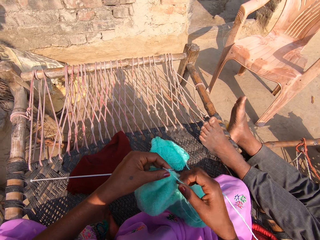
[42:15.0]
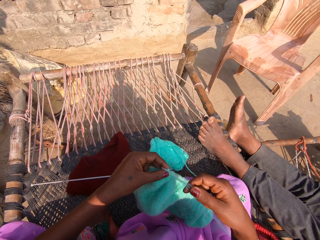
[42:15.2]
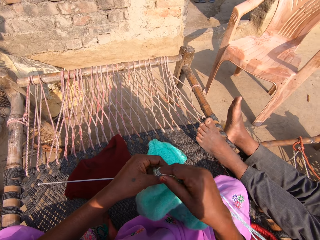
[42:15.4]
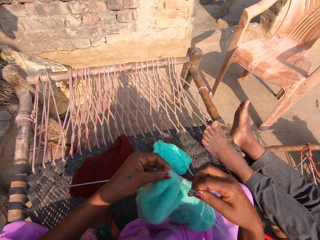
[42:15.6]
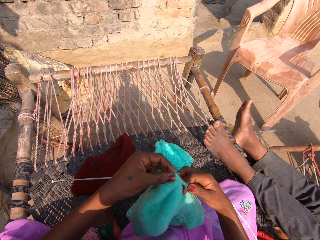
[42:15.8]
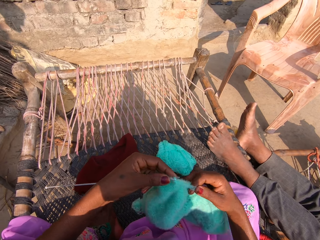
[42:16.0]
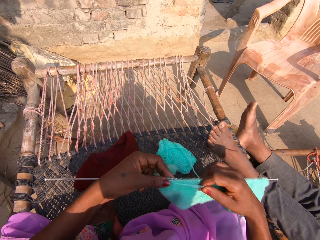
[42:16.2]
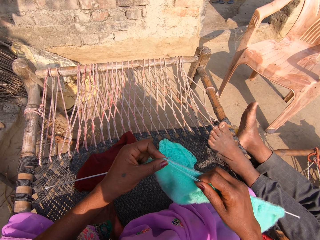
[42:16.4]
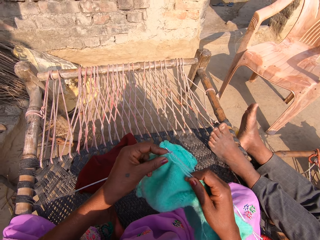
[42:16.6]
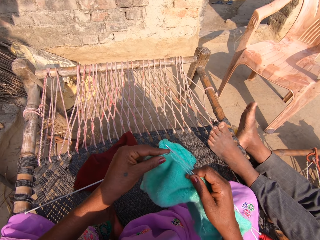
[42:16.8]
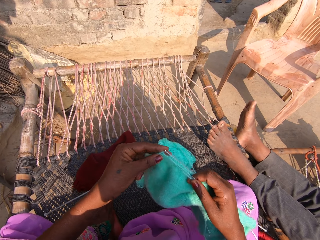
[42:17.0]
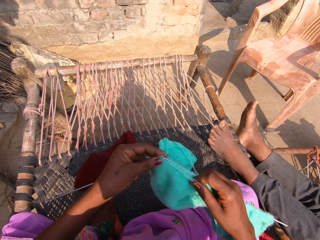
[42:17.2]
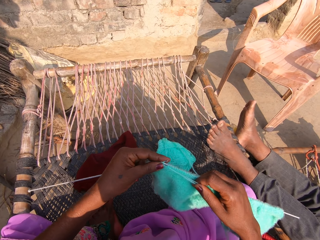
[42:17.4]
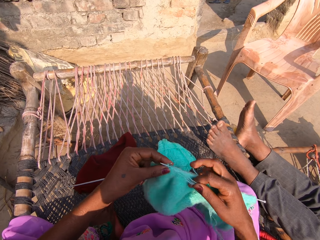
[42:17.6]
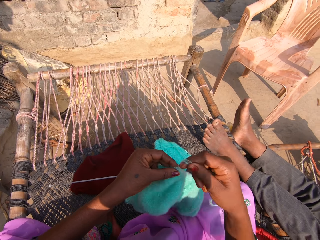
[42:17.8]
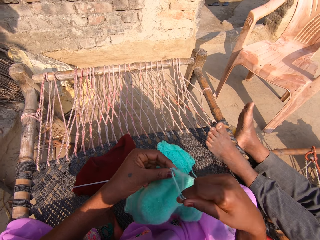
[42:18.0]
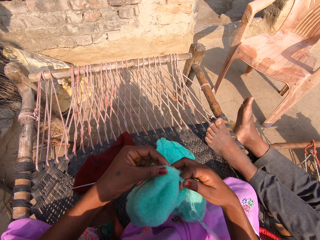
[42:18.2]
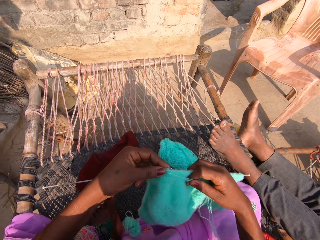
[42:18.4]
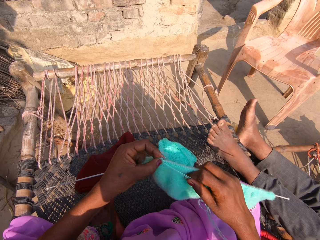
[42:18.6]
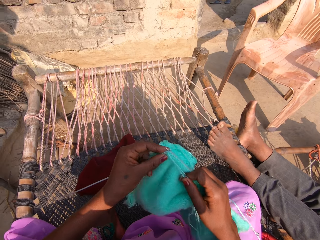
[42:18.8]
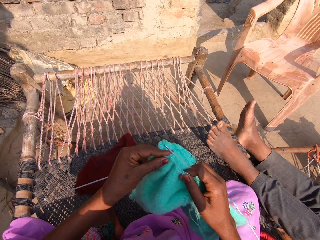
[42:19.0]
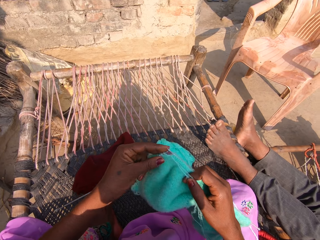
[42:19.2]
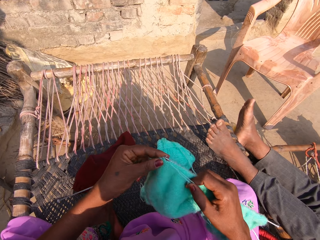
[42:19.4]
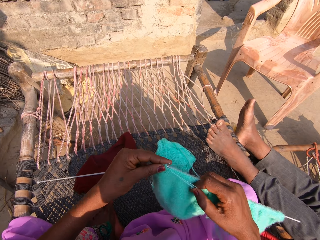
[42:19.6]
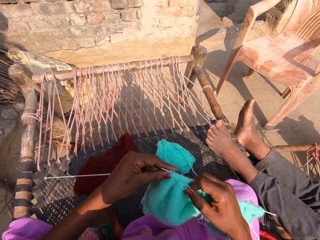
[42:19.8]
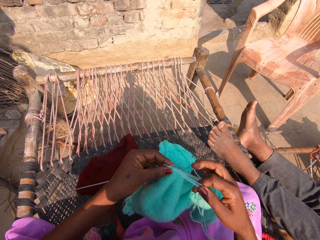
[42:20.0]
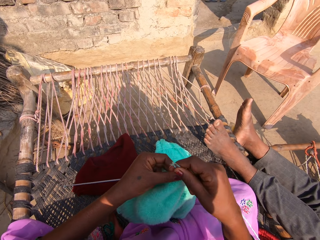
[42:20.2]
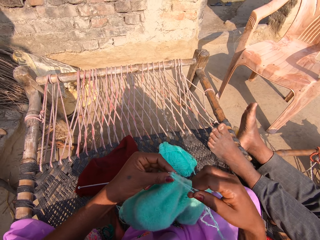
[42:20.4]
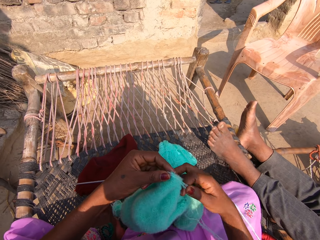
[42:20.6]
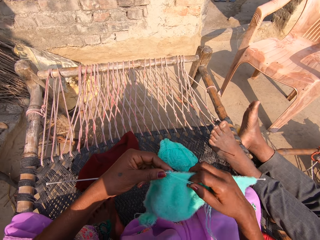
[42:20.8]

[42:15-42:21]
The camera wearer knits the knit stitch with the knitting pins and yarn.

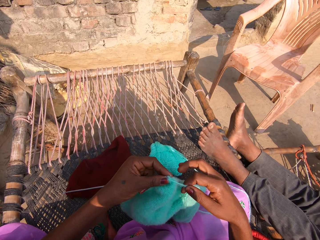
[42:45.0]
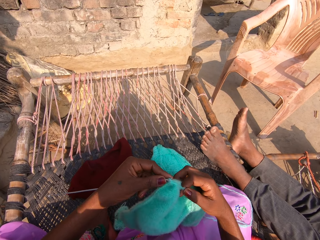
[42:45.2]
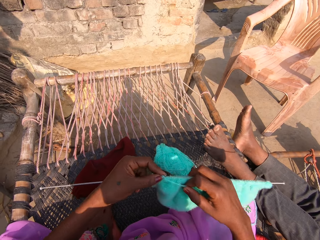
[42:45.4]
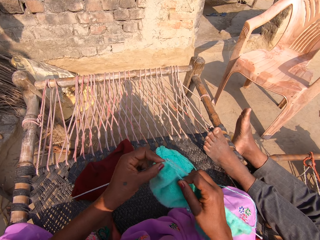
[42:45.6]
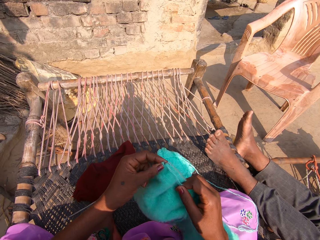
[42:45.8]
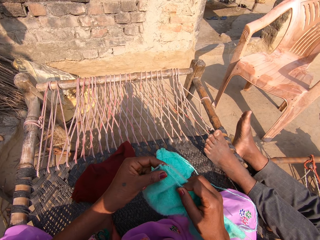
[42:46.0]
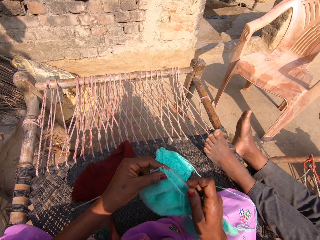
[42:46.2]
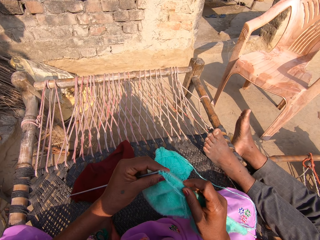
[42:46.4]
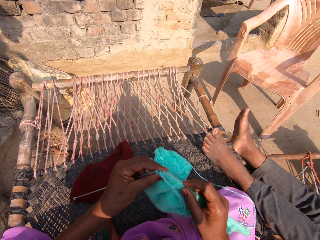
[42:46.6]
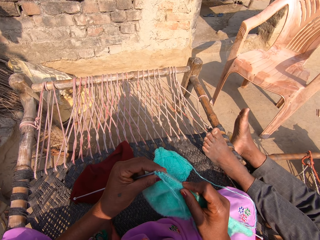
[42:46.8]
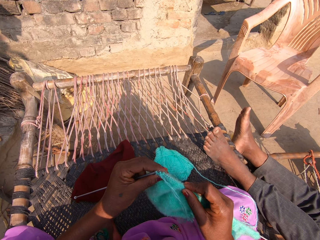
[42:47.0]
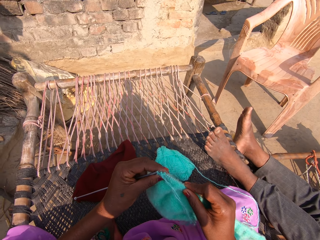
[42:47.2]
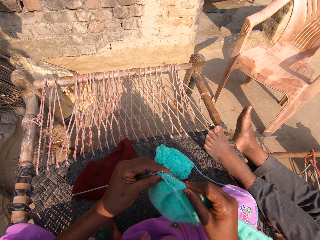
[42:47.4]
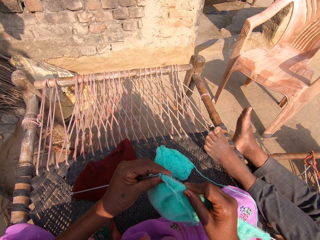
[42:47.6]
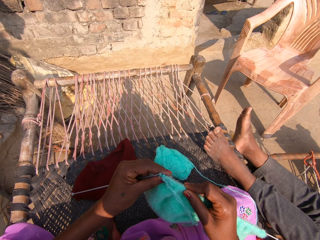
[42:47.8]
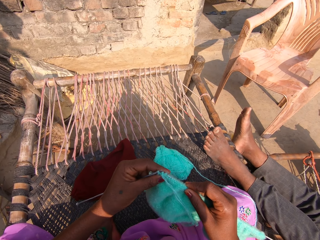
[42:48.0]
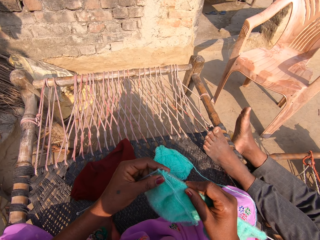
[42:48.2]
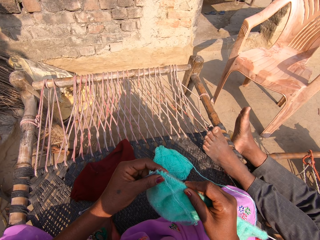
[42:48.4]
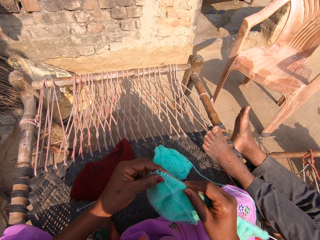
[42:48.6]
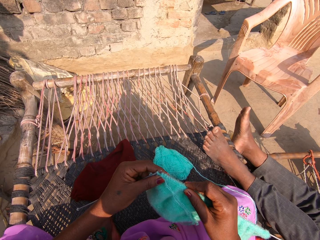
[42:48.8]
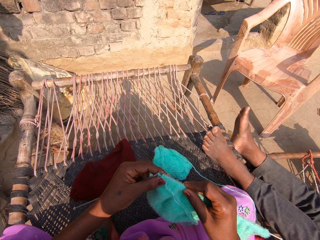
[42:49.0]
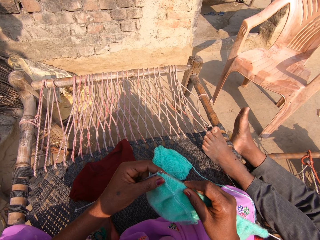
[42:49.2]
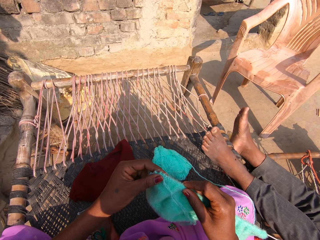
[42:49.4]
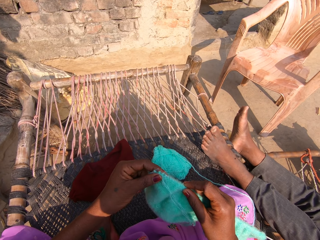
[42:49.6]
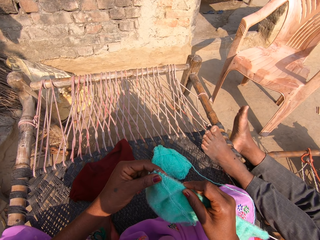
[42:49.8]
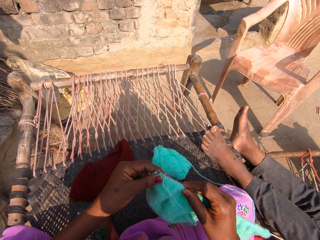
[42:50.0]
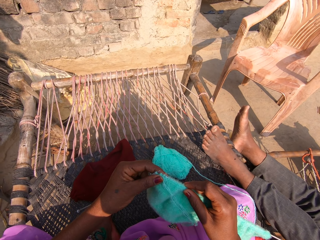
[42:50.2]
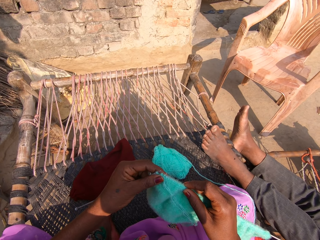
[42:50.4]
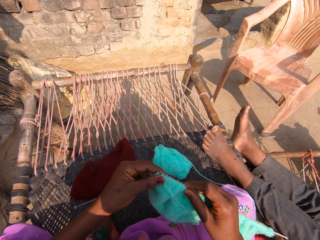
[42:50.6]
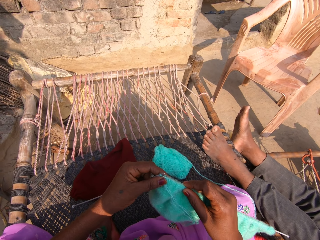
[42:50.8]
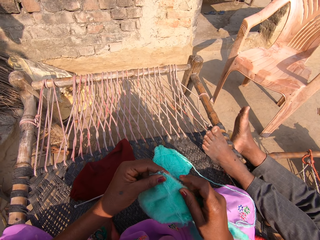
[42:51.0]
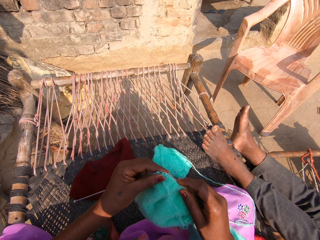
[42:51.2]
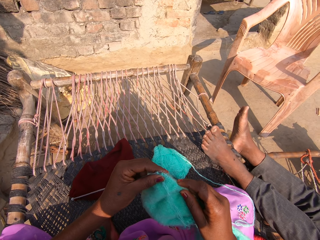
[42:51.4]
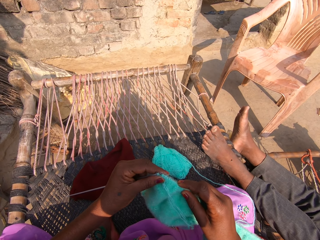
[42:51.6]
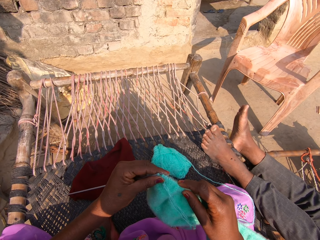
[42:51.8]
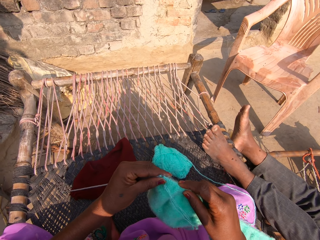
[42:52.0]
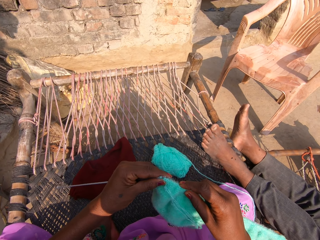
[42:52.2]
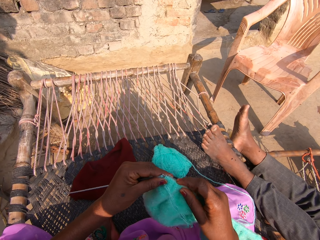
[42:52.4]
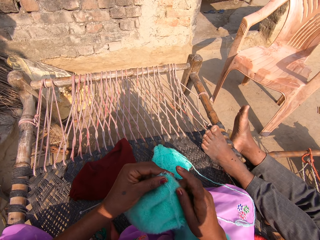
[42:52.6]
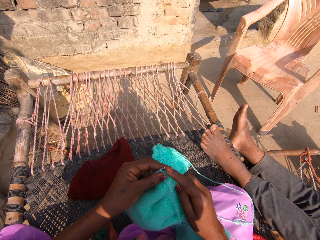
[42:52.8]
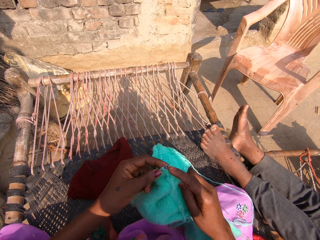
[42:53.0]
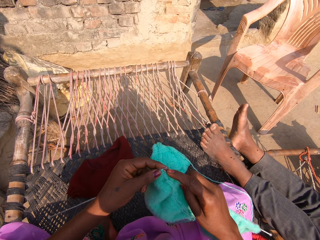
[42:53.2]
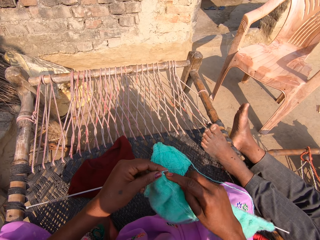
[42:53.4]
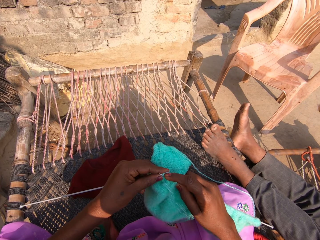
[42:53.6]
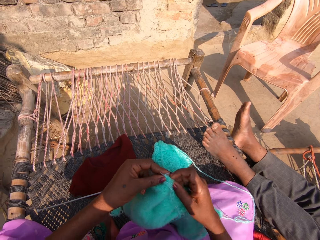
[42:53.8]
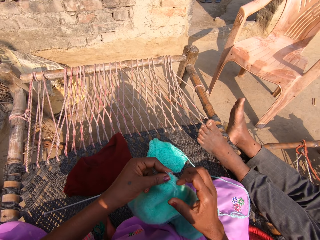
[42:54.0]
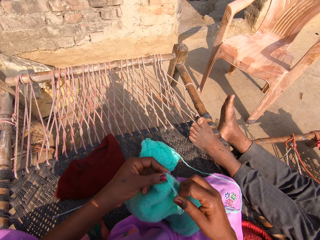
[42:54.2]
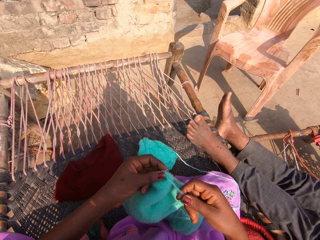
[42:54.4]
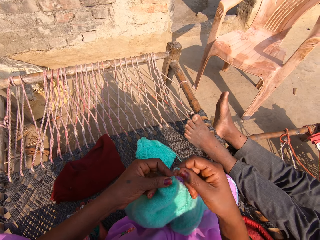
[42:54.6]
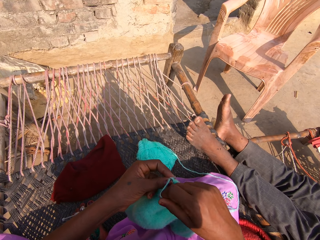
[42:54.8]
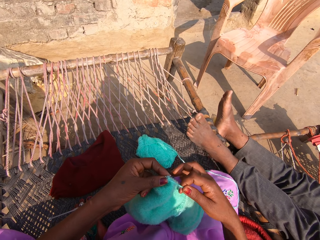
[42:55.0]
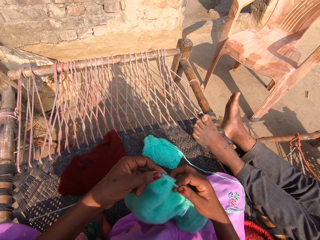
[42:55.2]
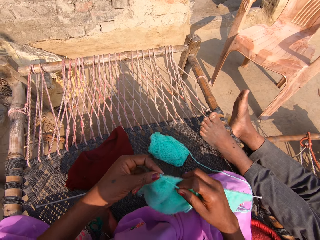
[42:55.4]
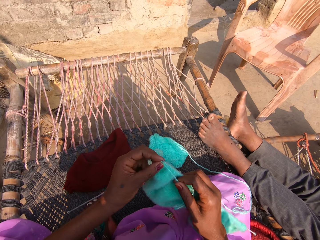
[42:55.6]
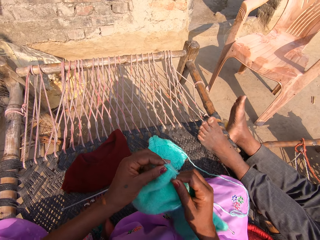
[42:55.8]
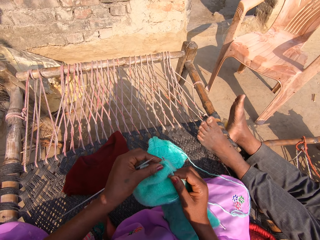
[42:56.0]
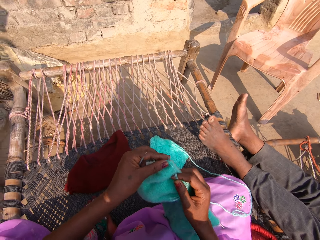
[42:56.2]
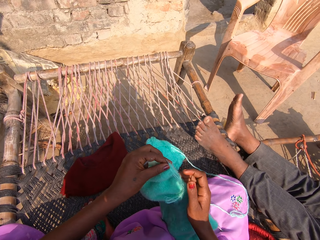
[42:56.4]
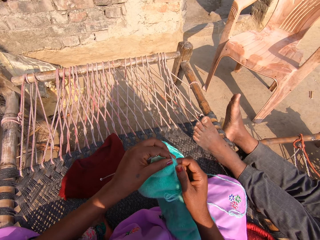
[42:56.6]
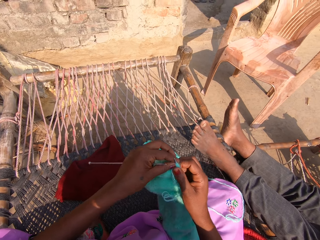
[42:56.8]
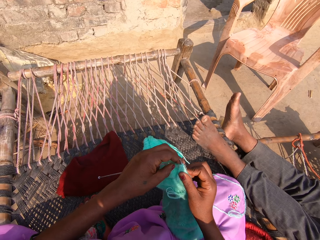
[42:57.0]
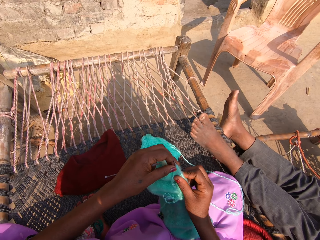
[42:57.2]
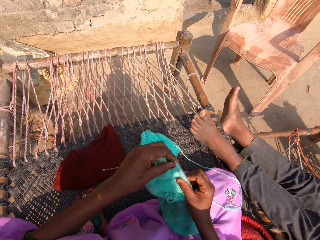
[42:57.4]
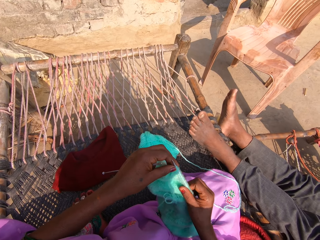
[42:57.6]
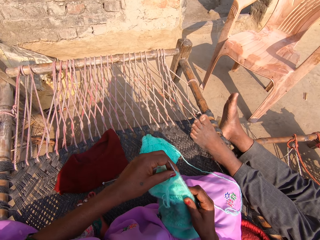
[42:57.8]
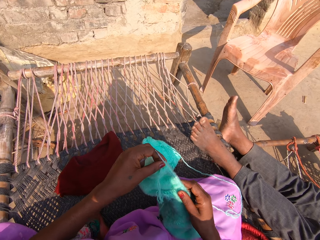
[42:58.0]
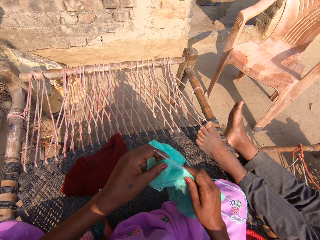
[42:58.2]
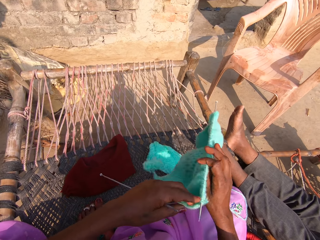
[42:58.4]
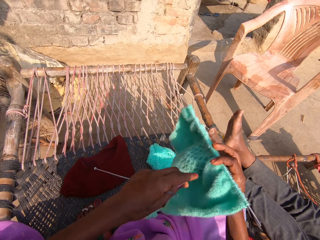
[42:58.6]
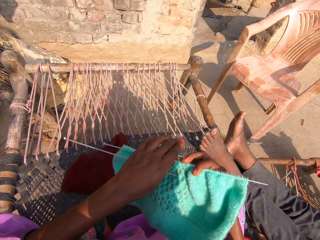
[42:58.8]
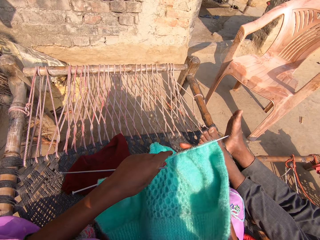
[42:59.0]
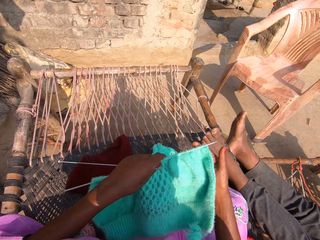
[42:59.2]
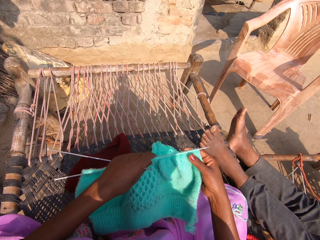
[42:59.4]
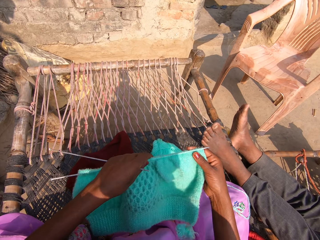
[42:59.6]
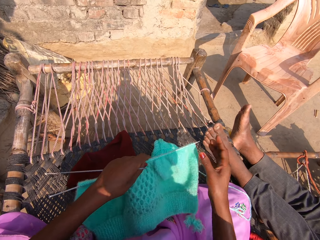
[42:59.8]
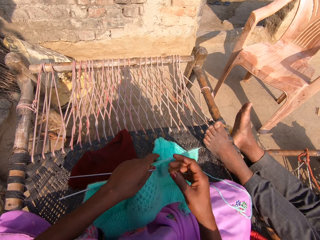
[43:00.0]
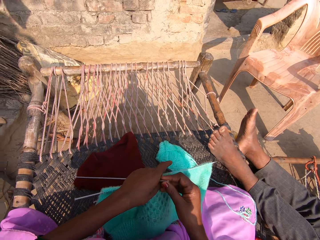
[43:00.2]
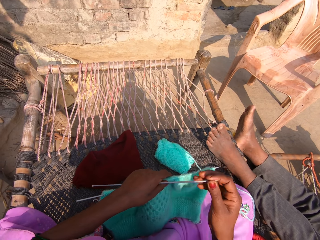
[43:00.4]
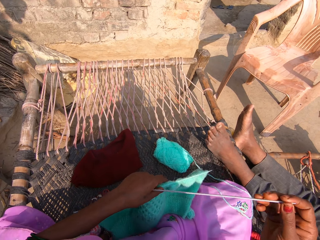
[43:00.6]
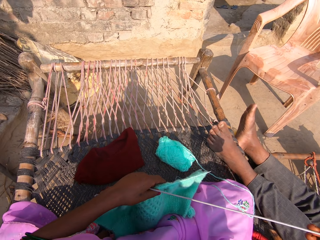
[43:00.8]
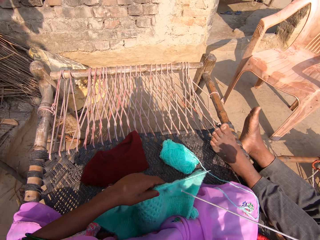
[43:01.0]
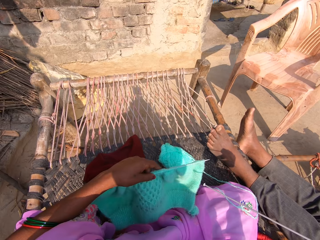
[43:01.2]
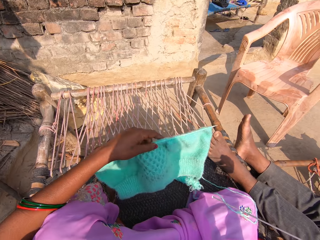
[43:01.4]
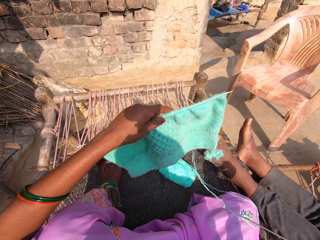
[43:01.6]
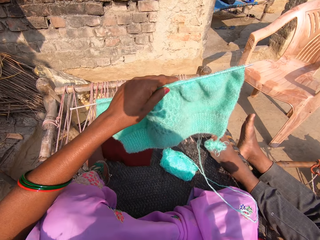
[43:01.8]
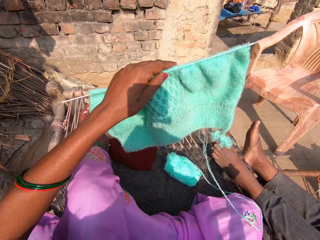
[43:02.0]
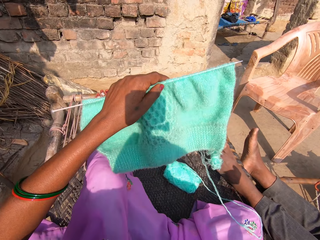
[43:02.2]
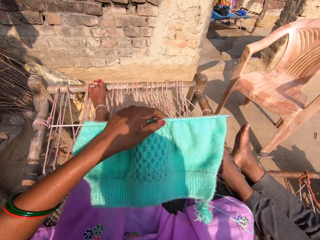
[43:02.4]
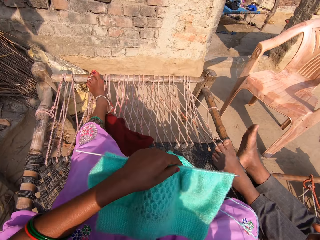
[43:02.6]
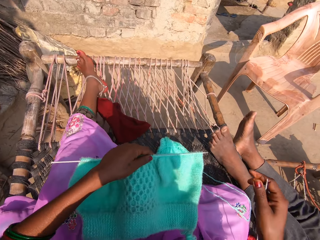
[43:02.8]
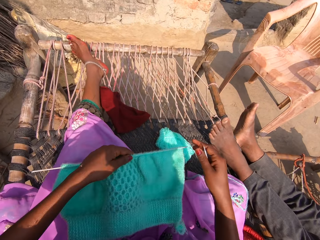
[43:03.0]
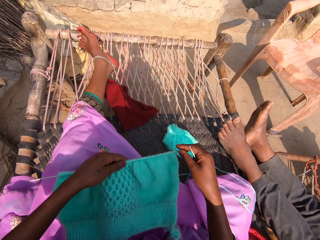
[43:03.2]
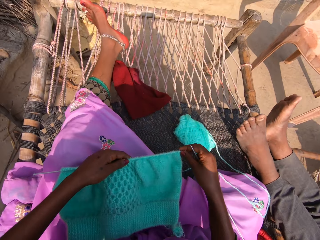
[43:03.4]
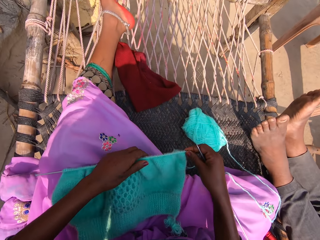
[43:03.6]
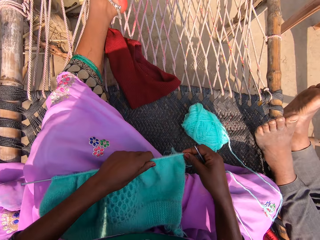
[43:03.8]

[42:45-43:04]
The camera wearer looks at the fabric. They knit the fabric. They straighten the fabric. They adjust the knit stitch. They turn the fabric. They take a crochet from the other hand. They stretch the leg. They straighten the fabric.
